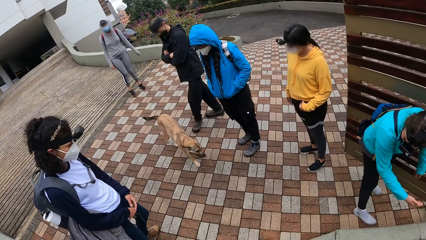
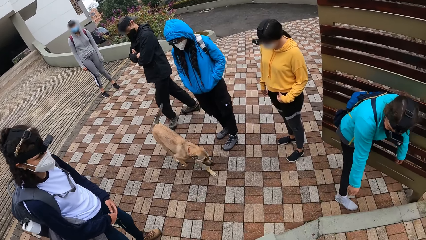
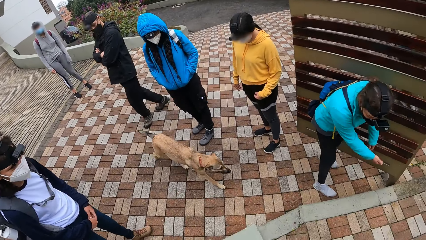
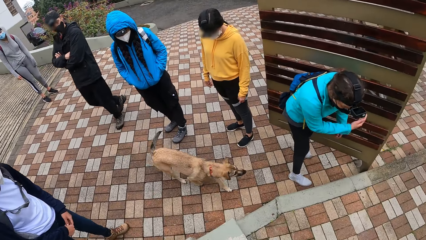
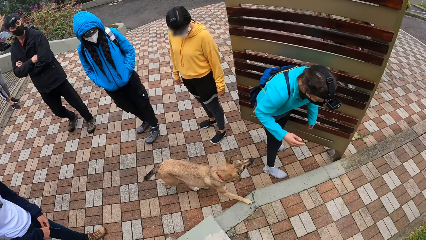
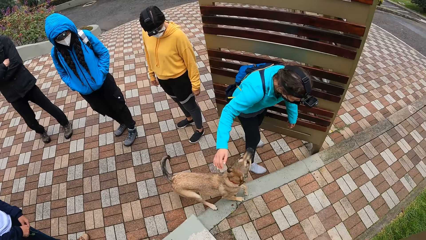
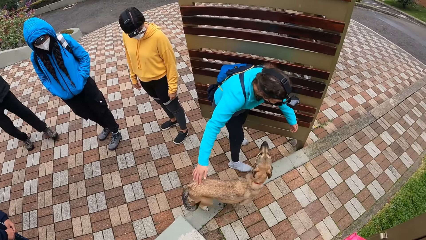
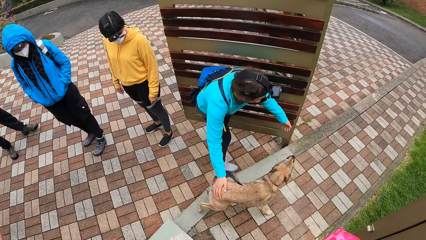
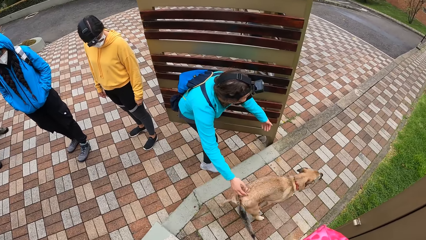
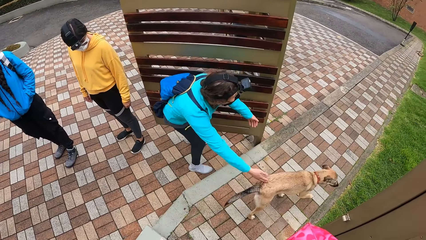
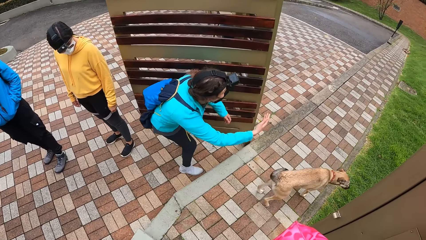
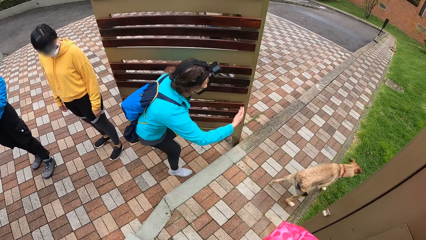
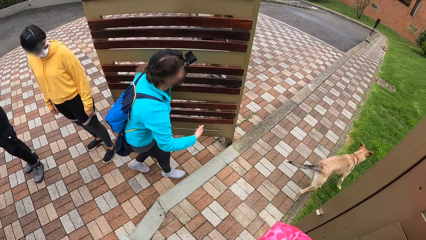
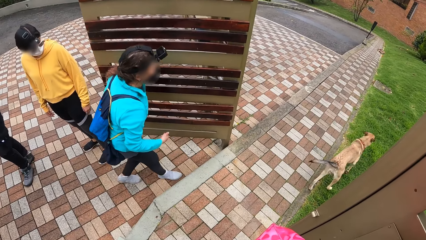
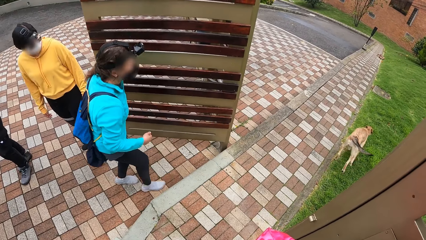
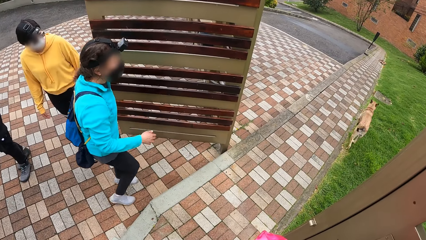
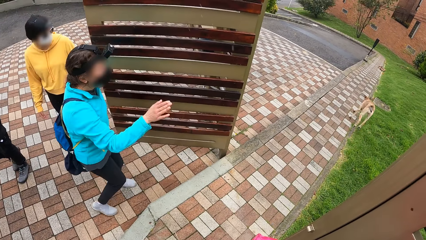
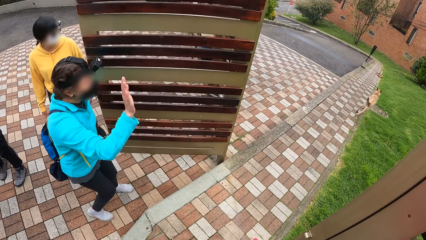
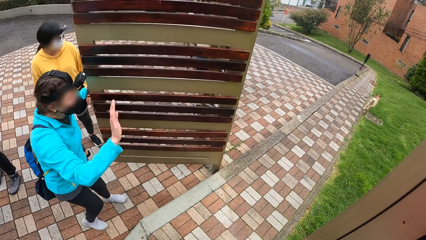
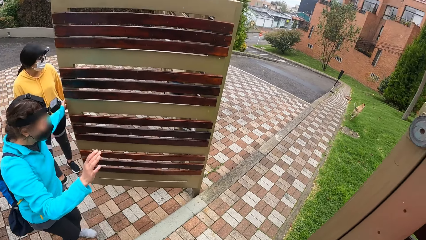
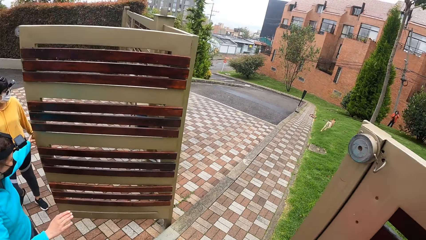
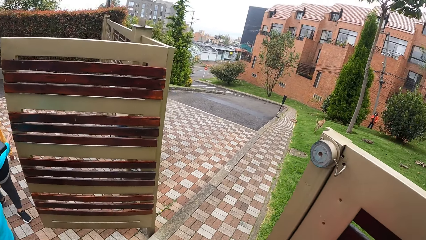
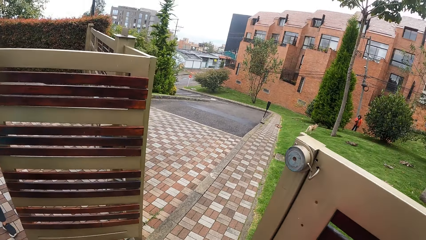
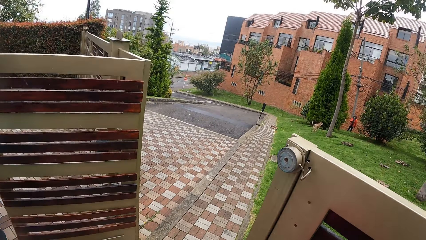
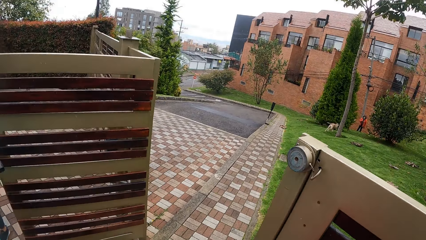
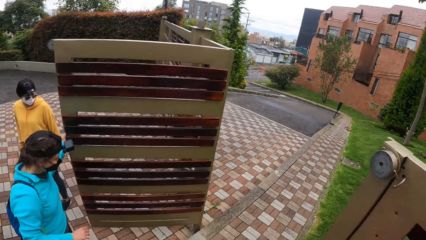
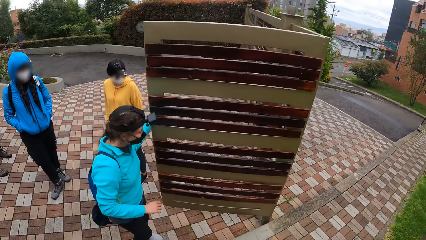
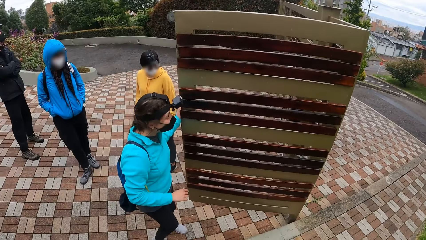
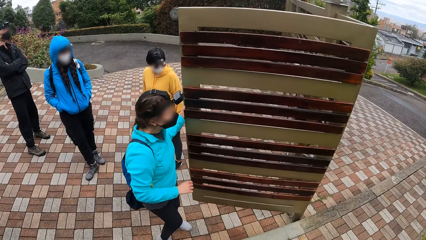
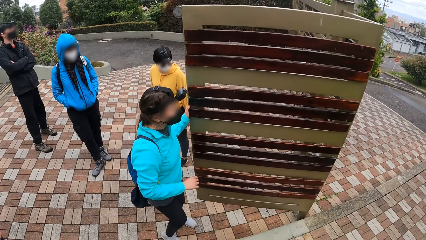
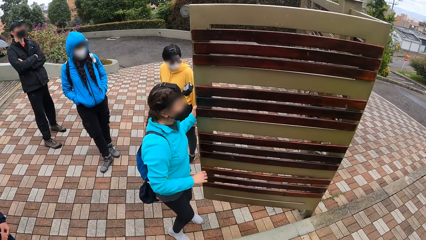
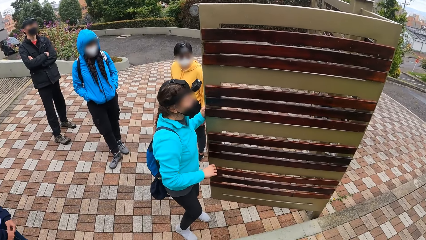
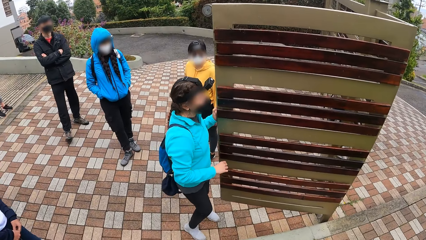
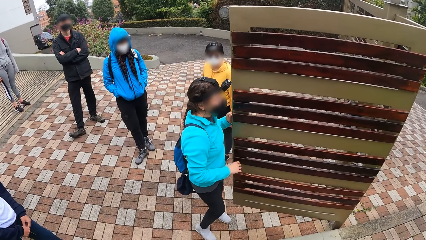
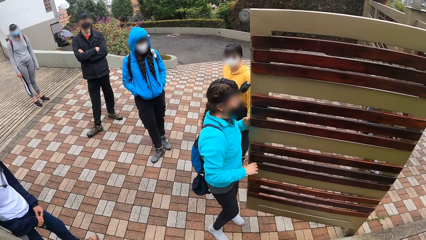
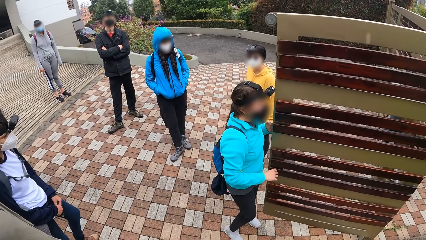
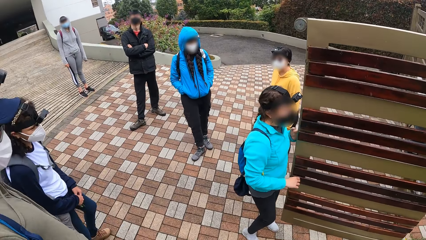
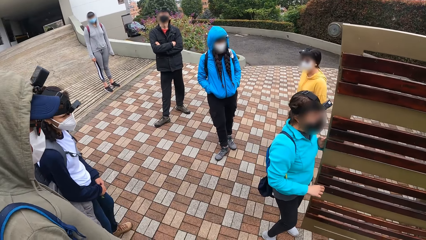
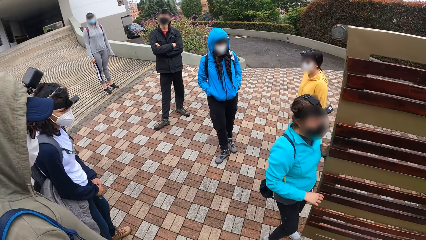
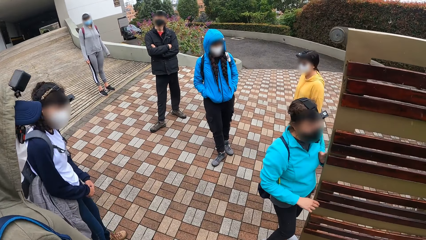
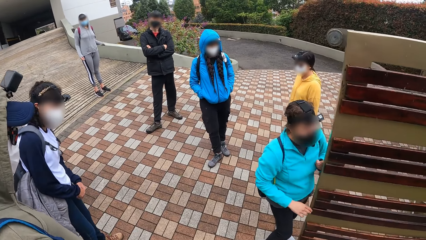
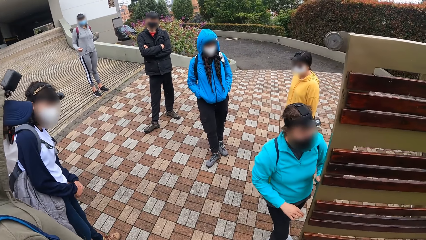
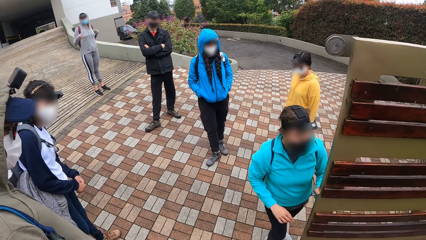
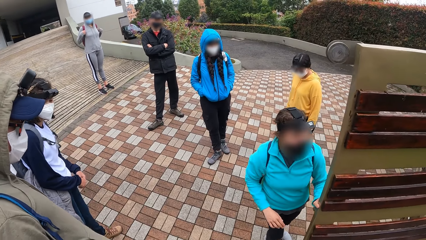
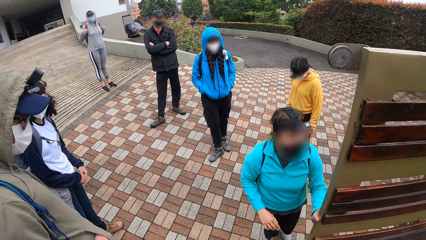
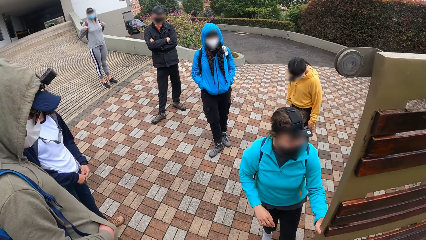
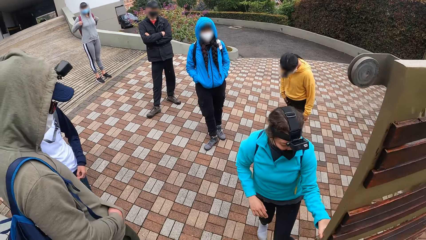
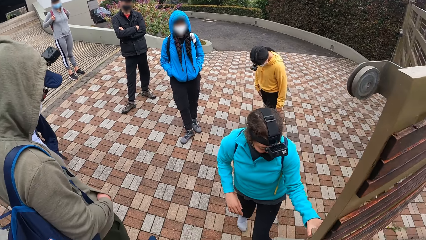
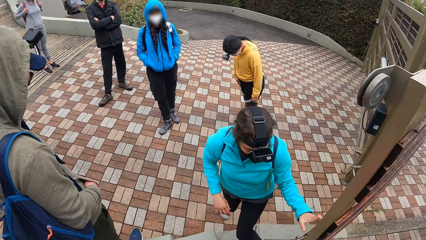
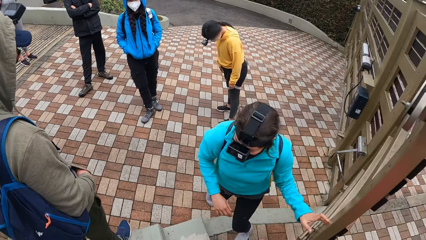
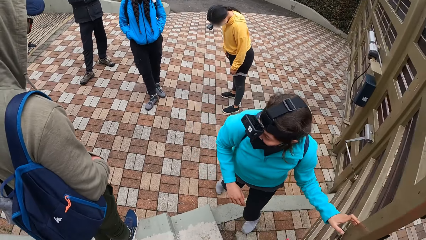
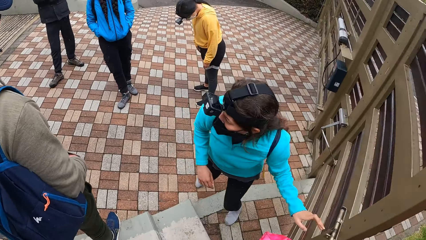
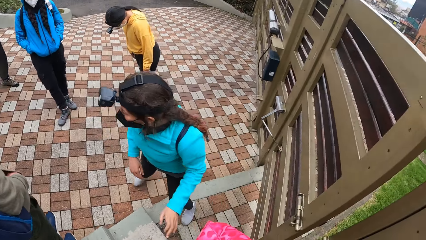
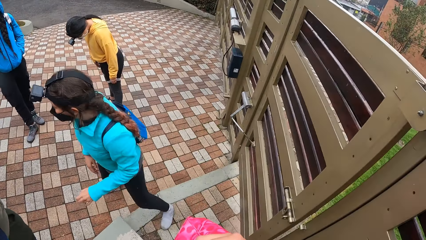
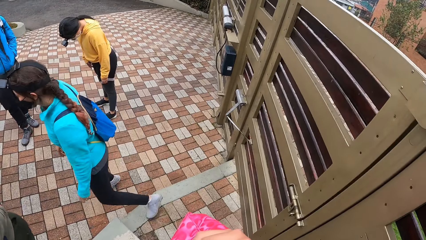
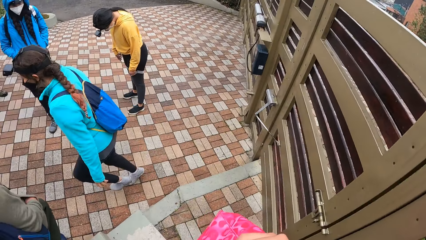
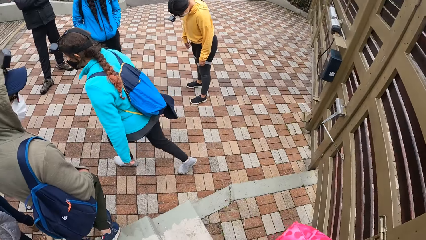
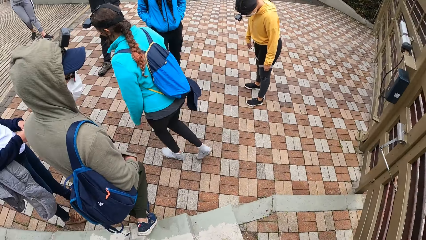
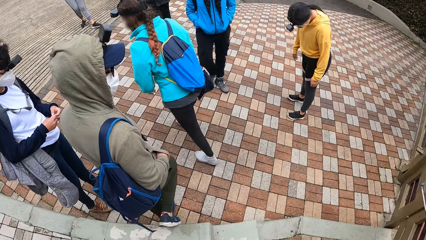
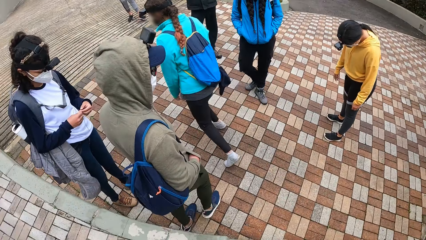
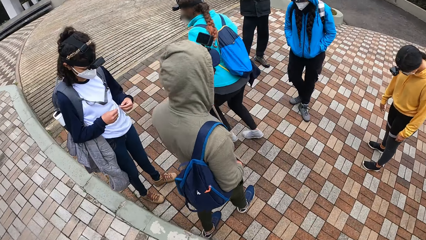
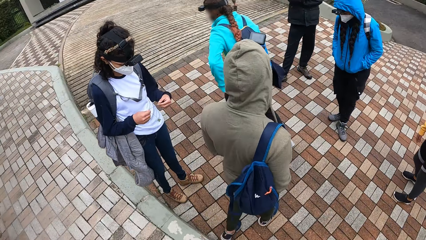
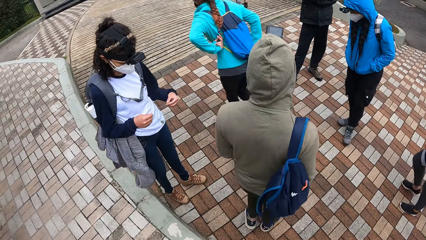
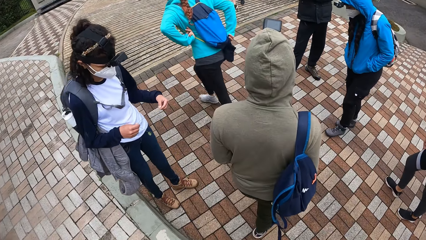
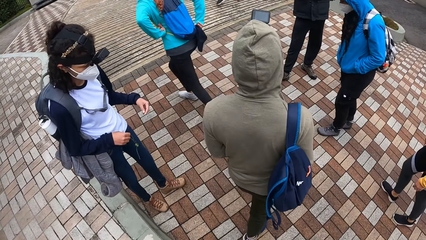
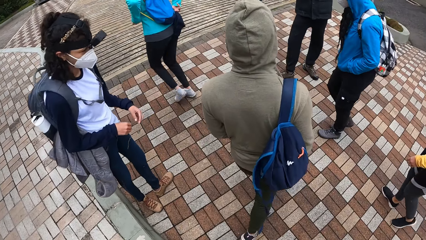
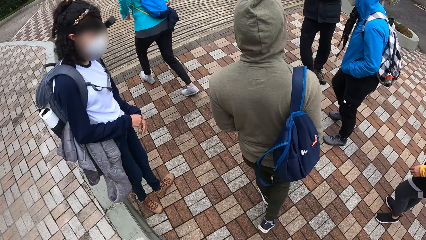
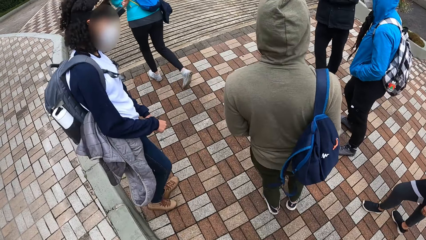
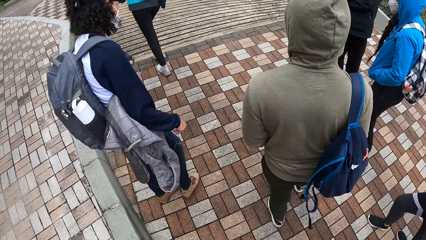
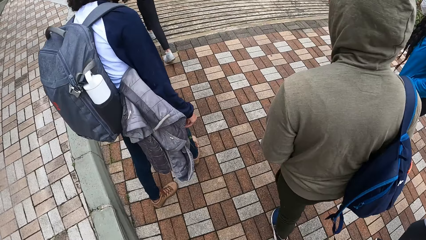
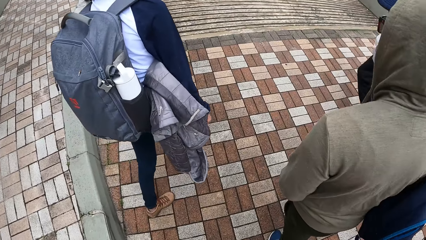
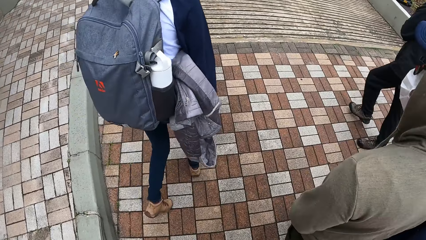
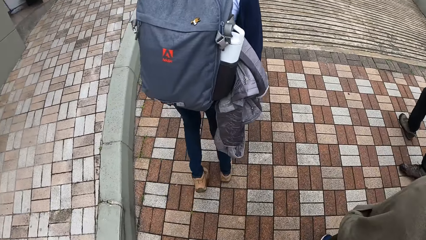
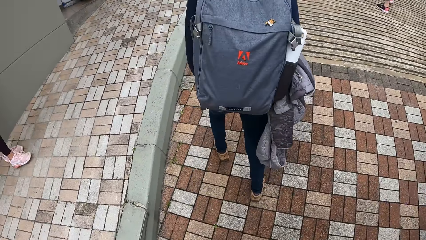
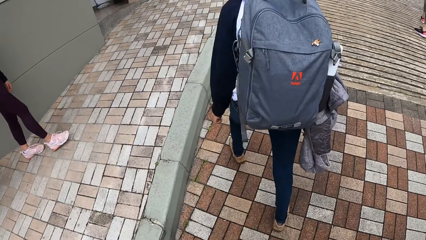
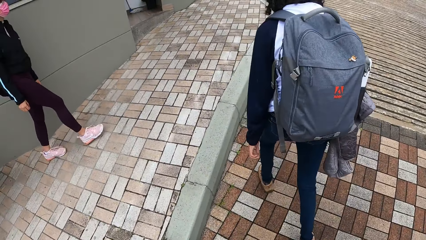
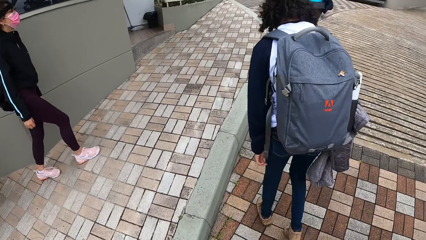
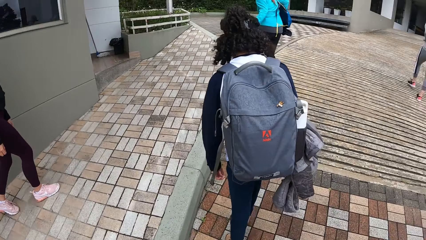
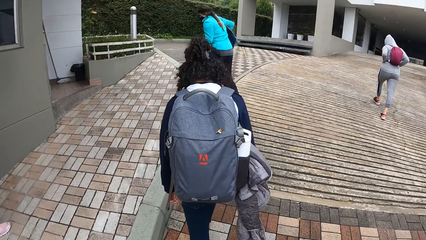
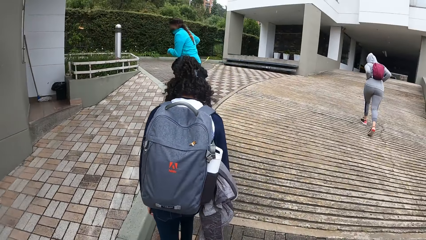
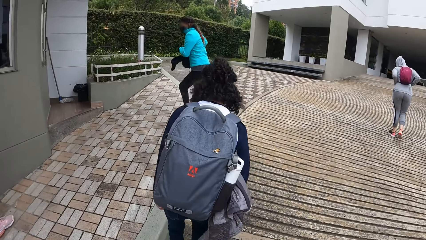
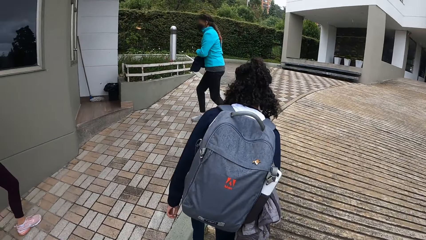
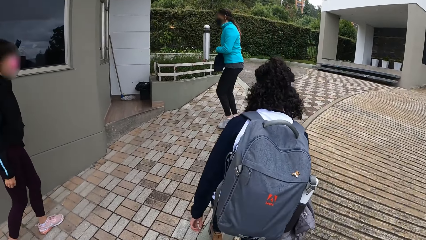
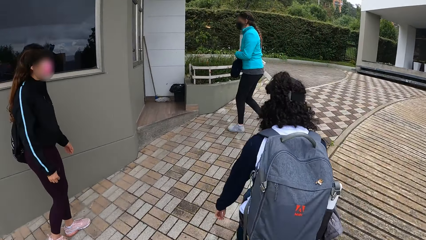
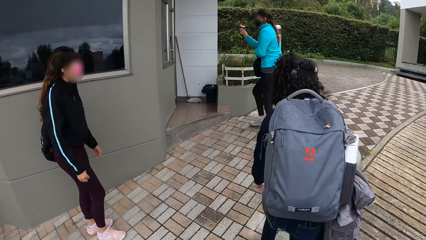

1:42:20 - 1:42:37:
The dog runs out of the compound. The woman touches the dog with her right hand and closes the wooden gate with her left hand.
